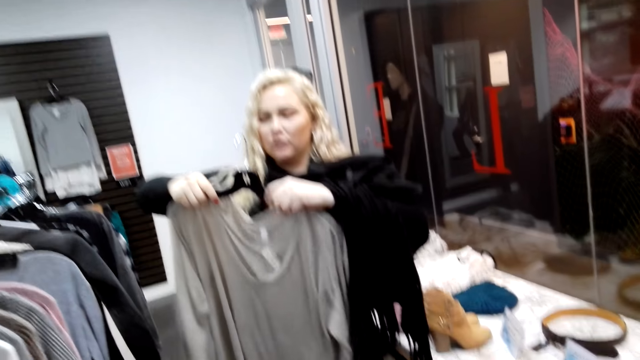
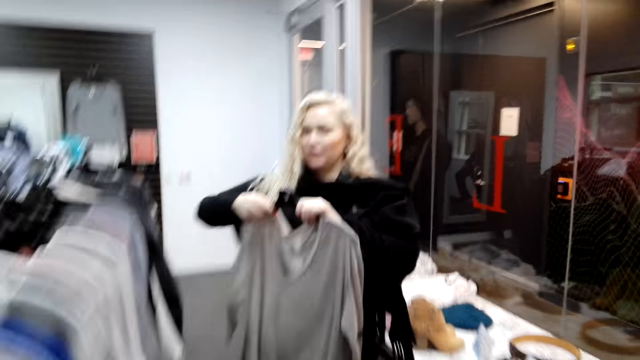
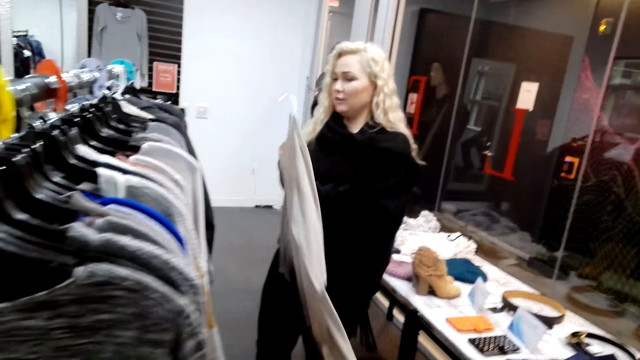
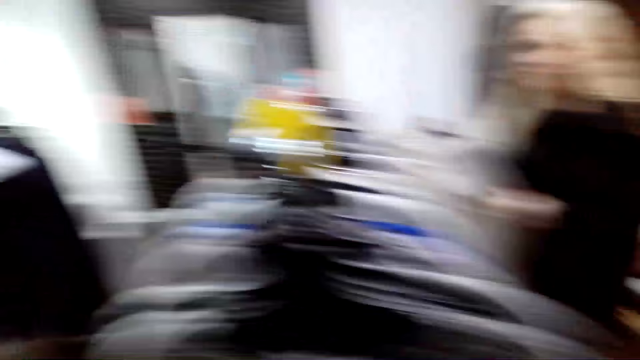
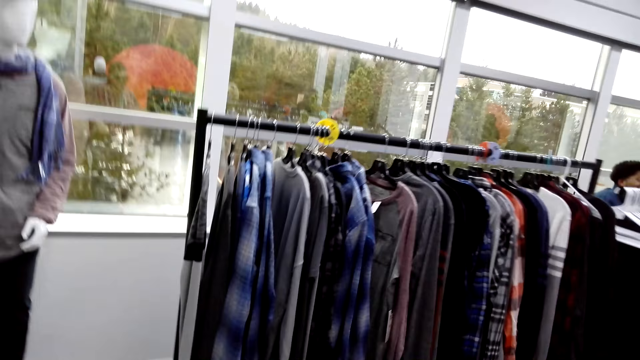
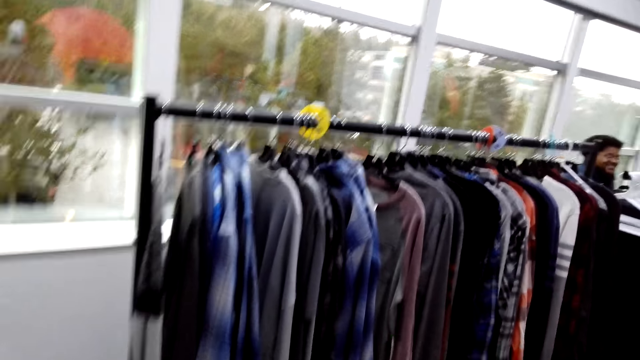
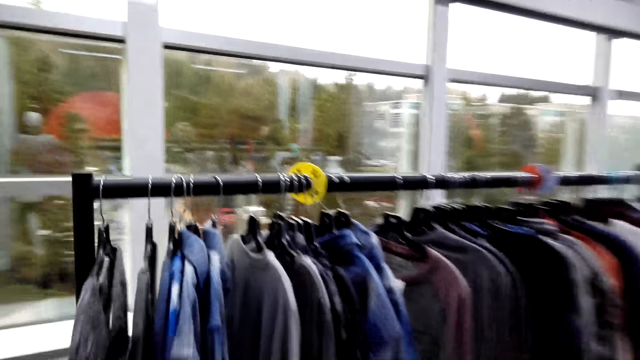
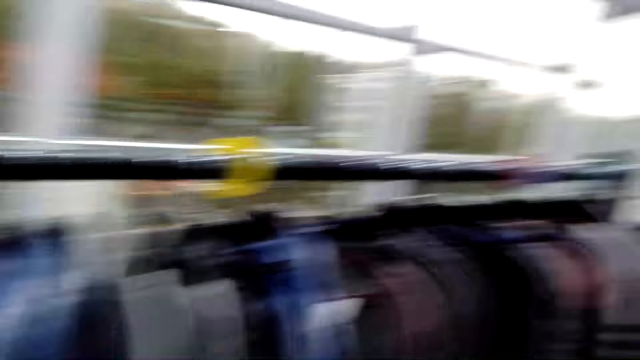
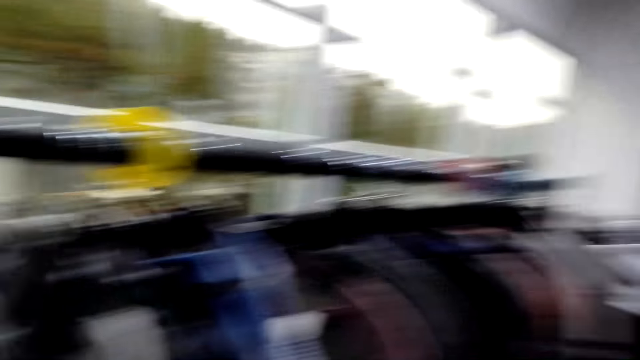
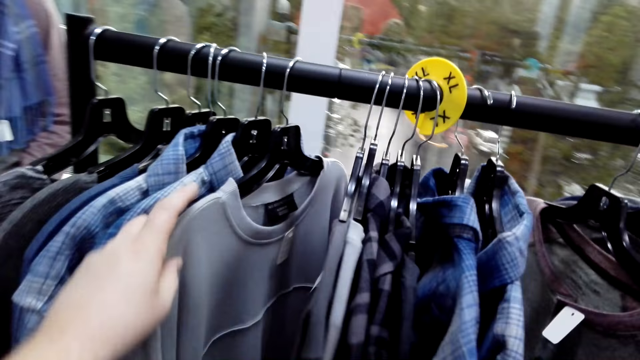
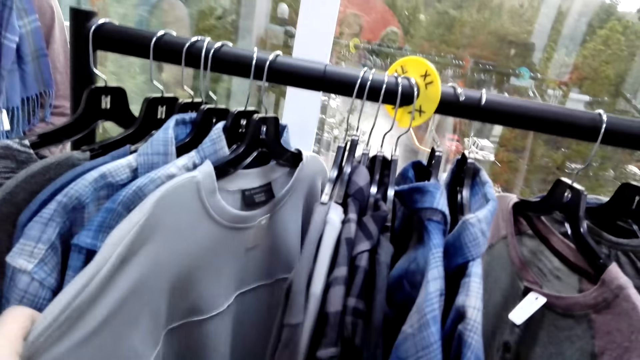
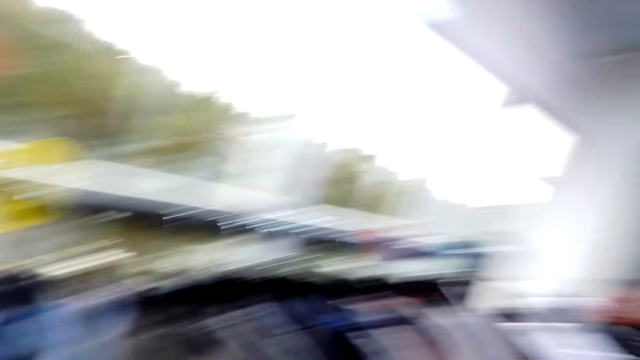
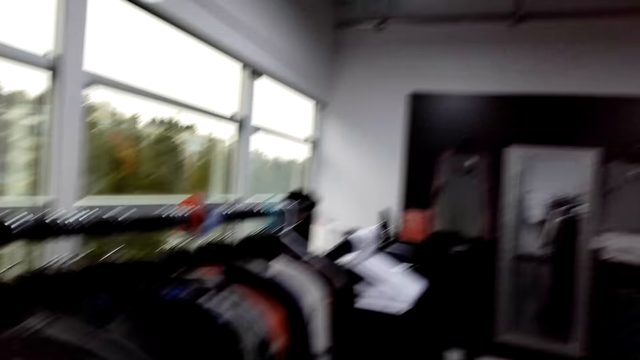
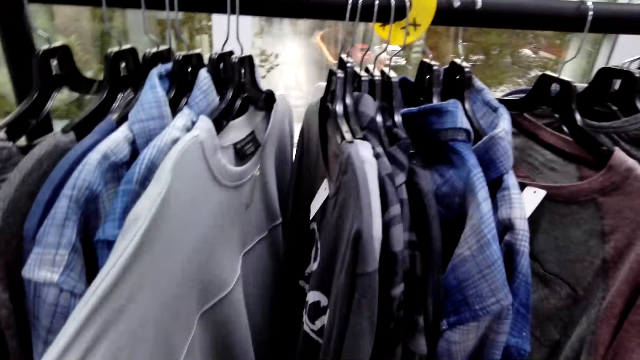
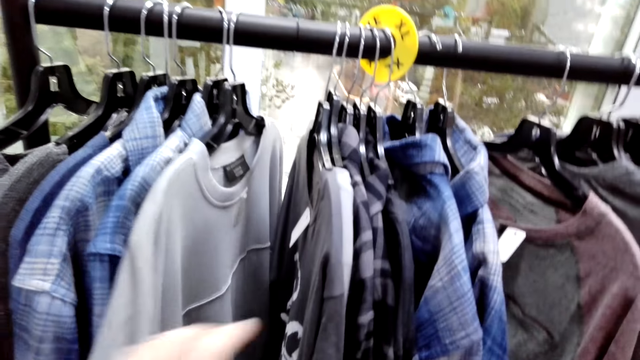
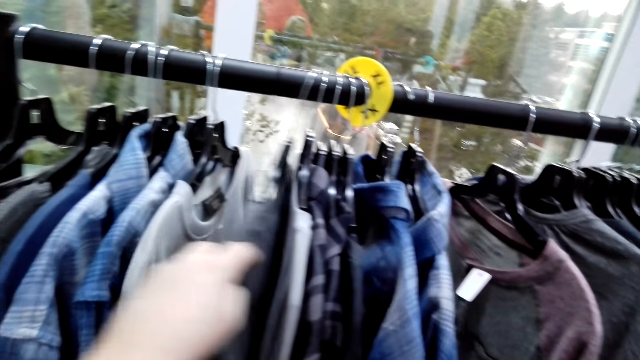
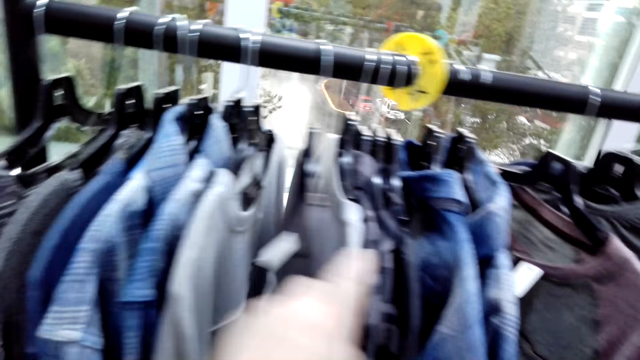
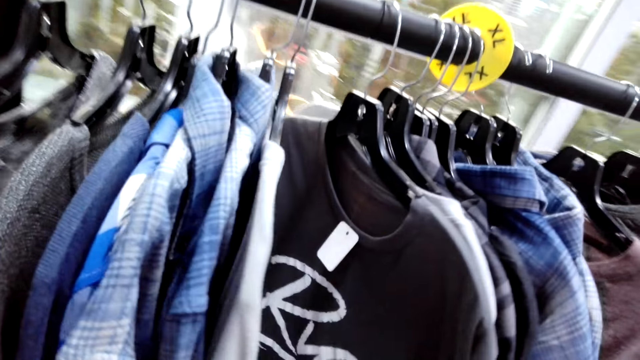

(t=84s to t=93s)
A woman fixes the cloth on the hanger. The camera wearer walks towards another rack. They inspect the clothes on the rack.

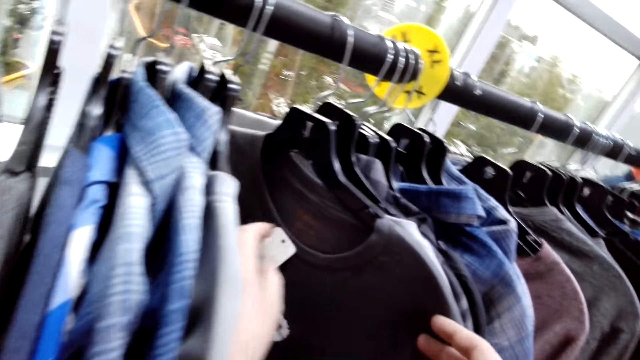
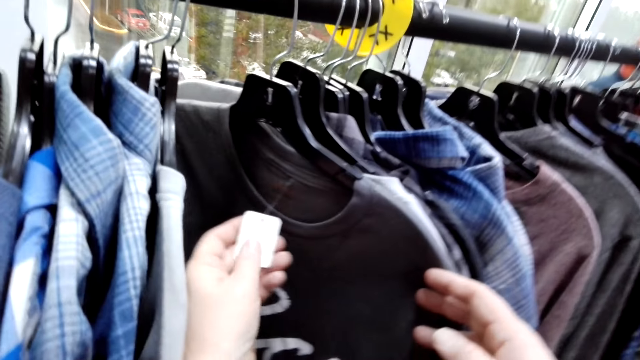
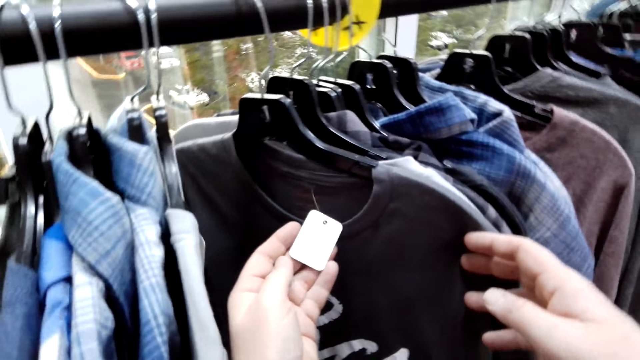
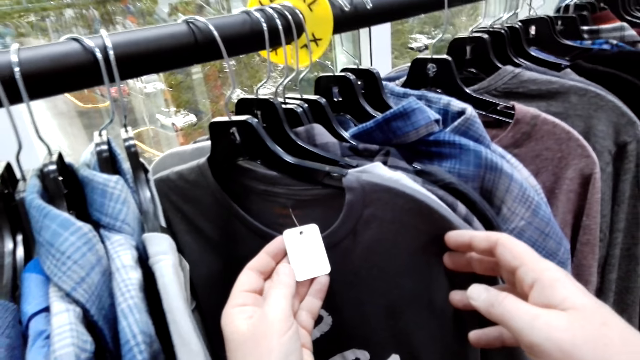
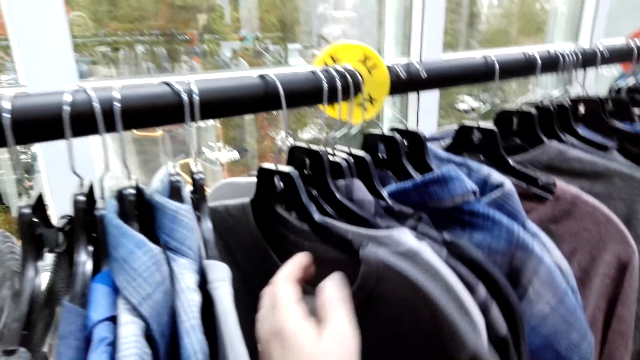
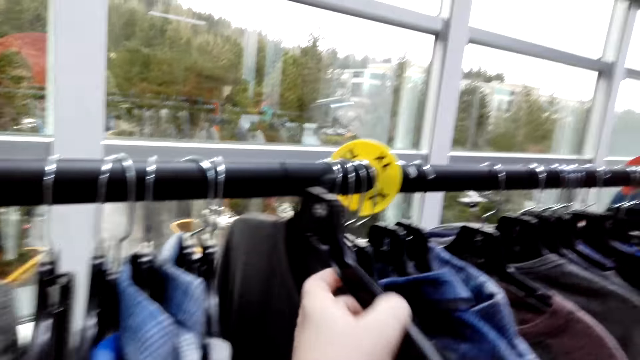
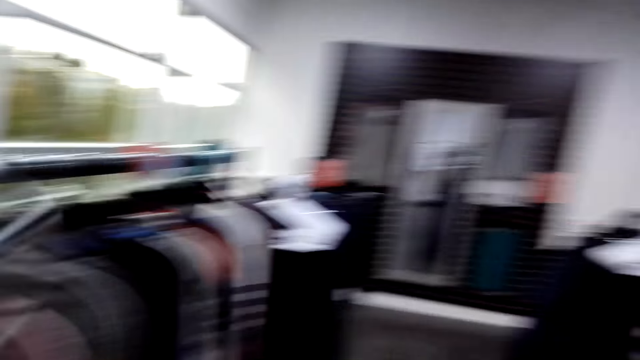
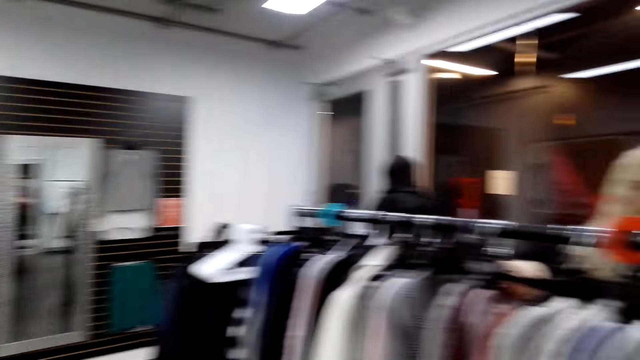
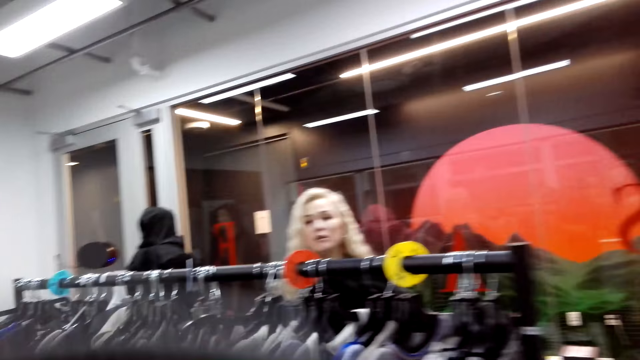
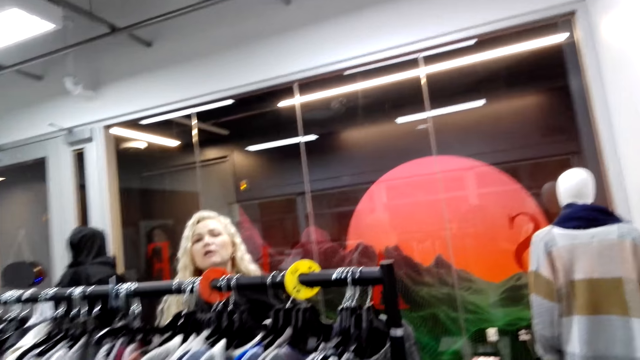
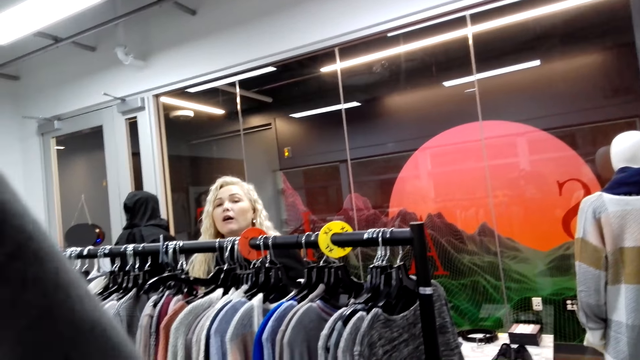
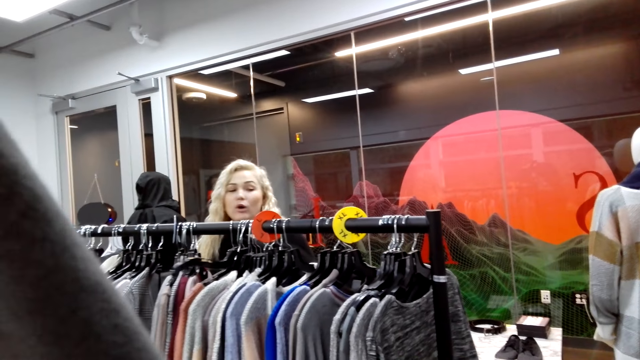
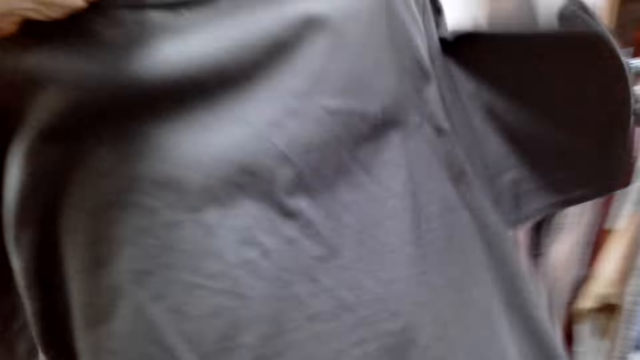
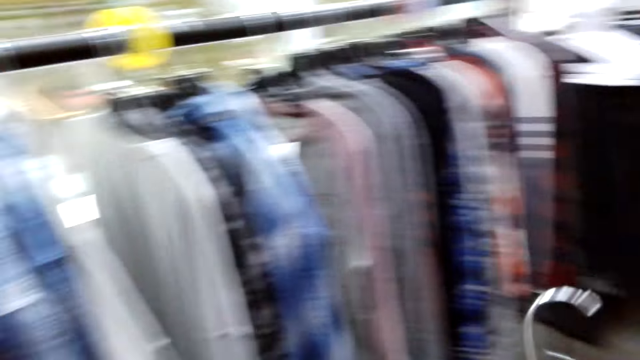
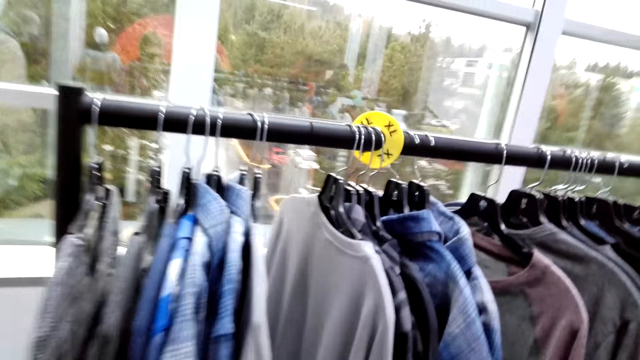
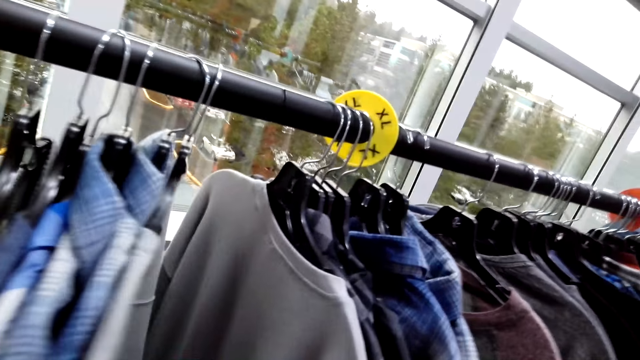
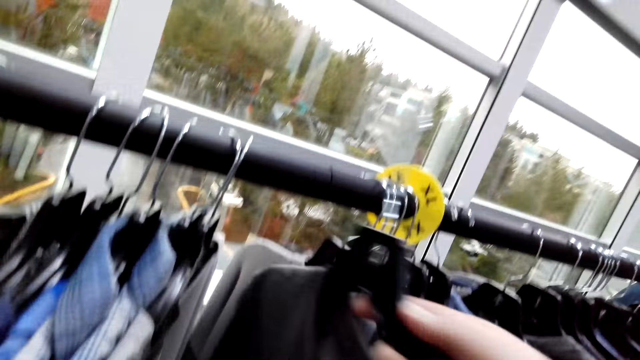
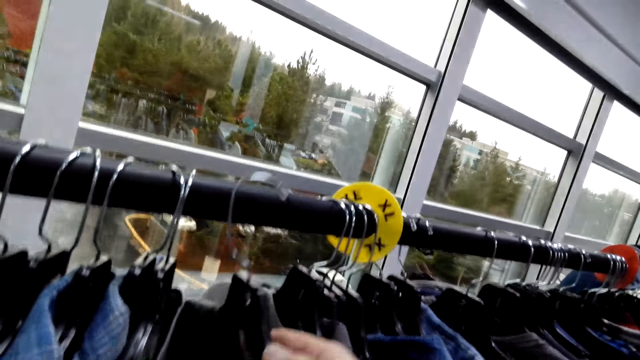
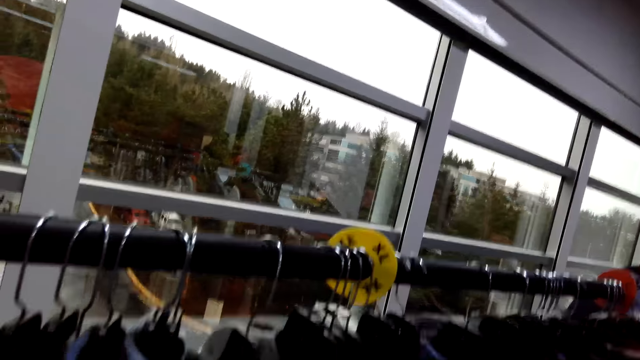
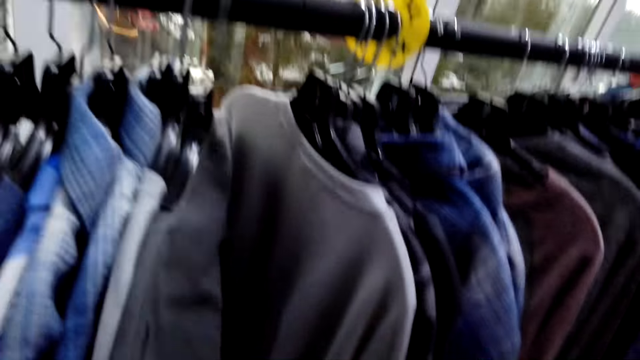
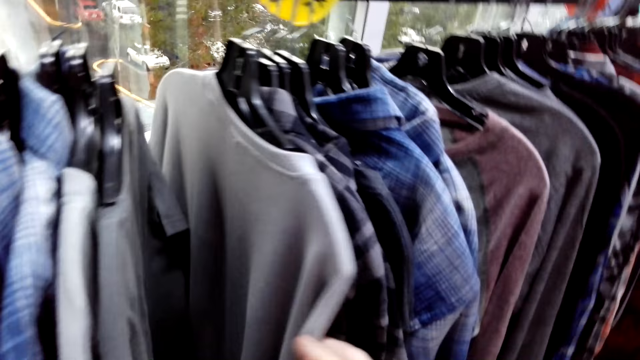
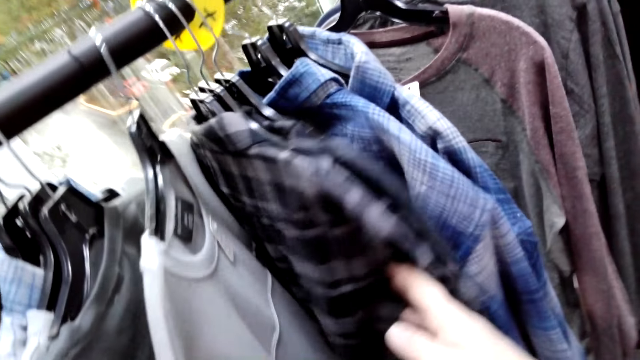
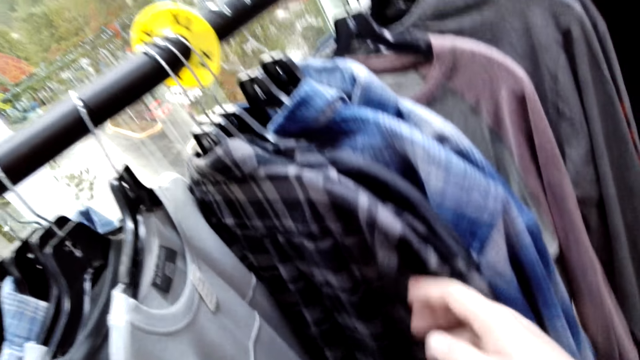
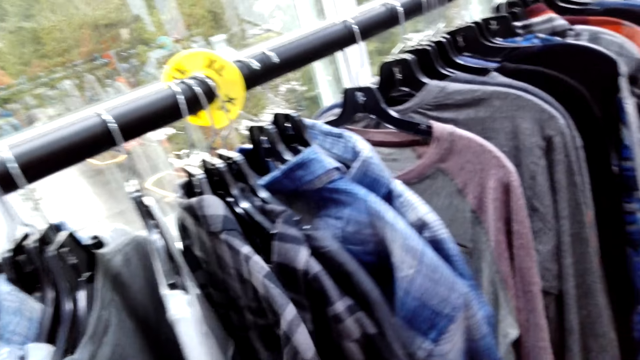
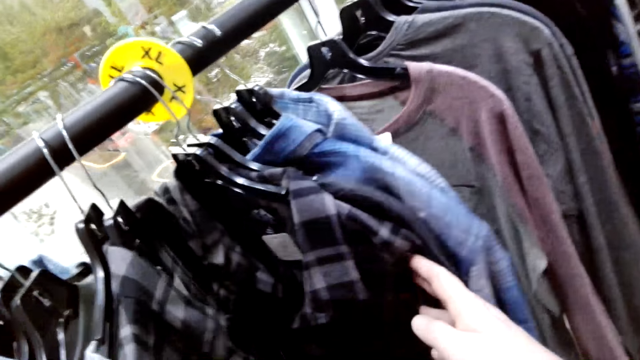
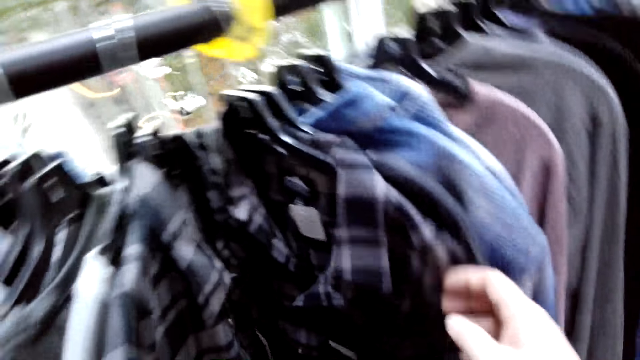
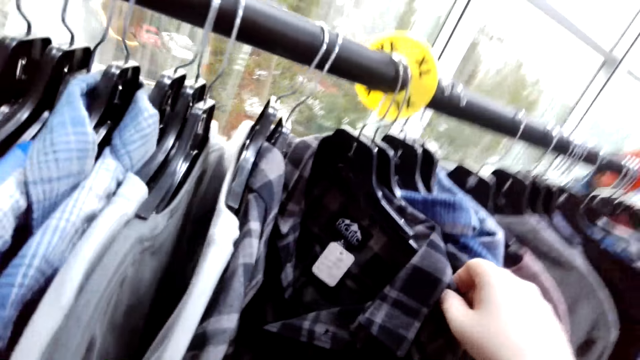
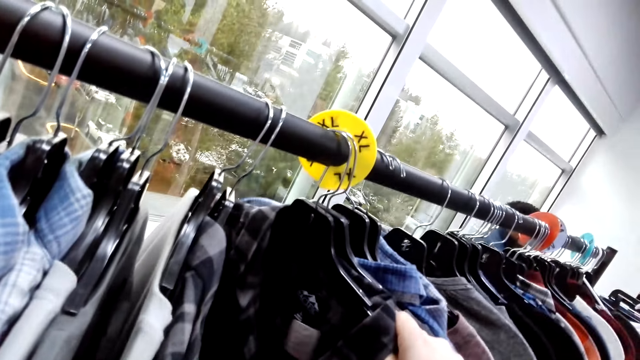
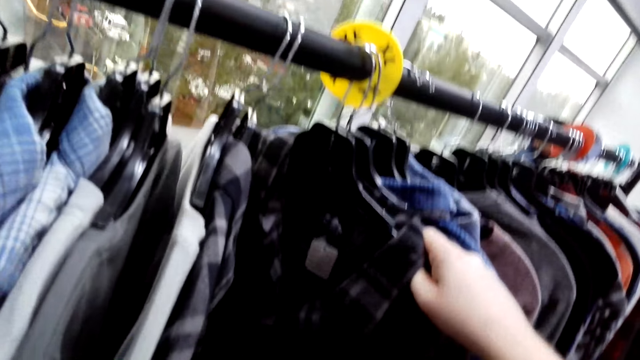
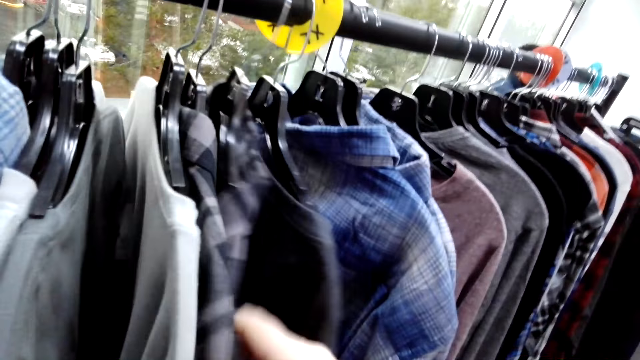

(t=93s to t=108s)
The camera wearer reads the cloth tag. They remove the hanger from the rack. They talk to a woman. They push the clothes towards the edge of the rack. They hang the hanger on the rack. They inspect the clothes on the rack. The woman talks to the camera wearer.
